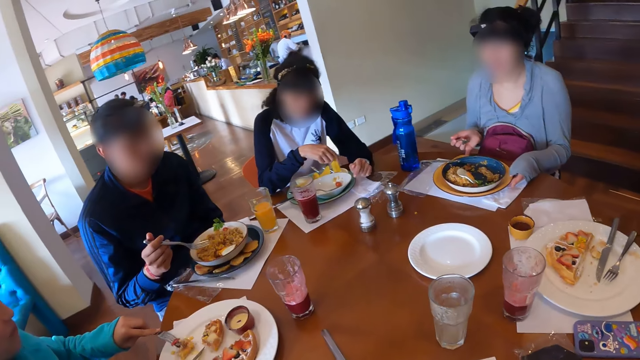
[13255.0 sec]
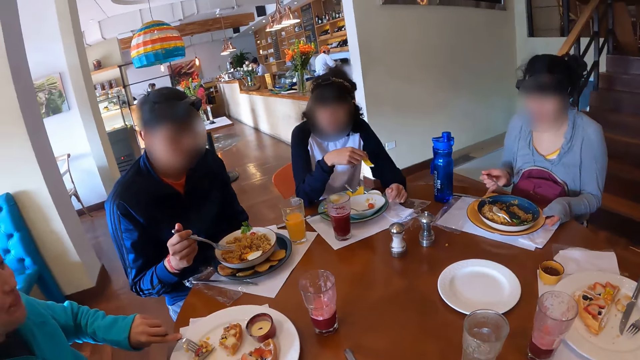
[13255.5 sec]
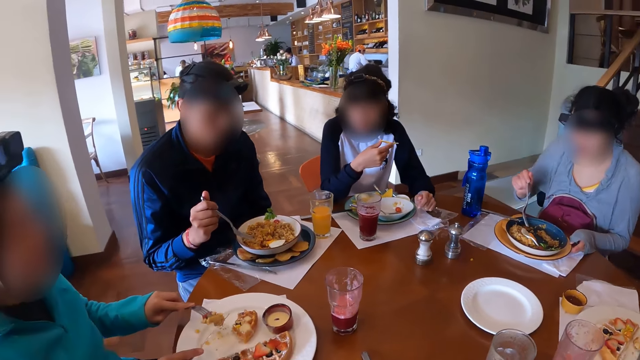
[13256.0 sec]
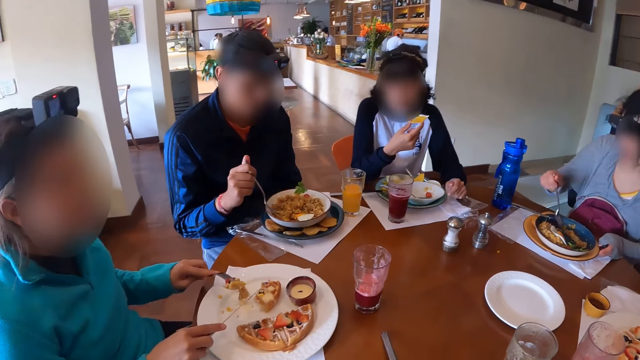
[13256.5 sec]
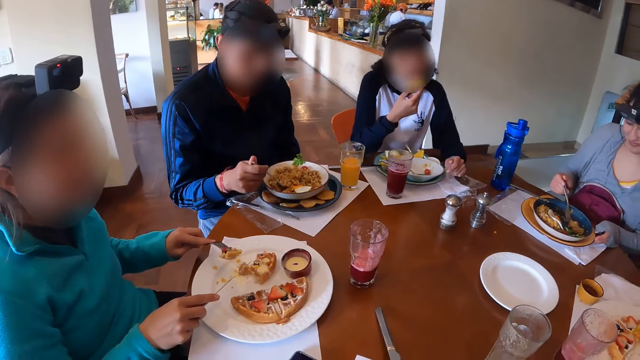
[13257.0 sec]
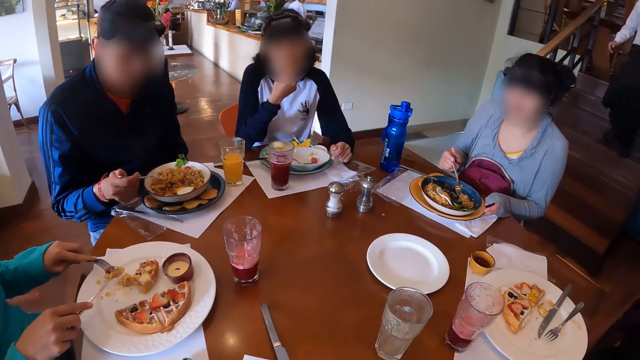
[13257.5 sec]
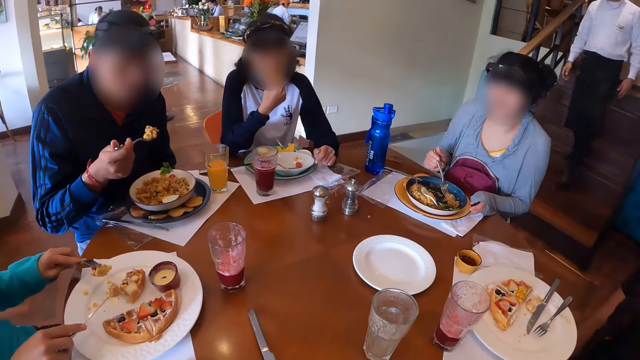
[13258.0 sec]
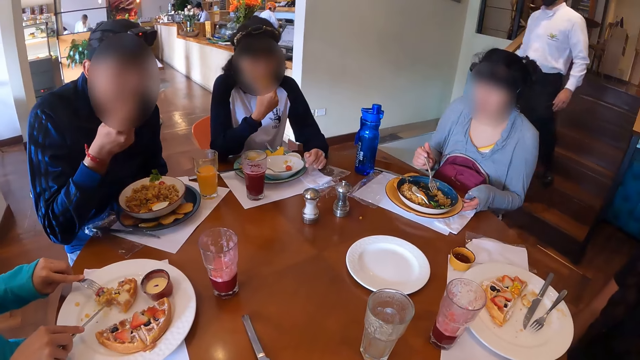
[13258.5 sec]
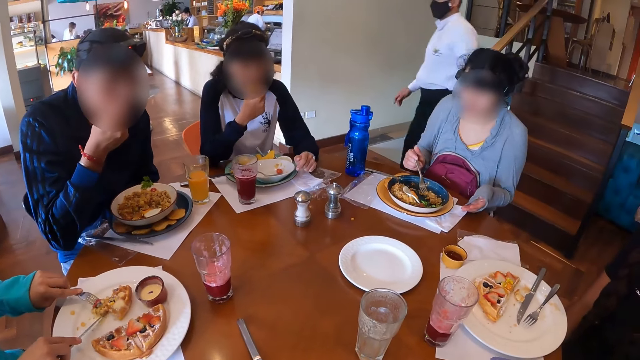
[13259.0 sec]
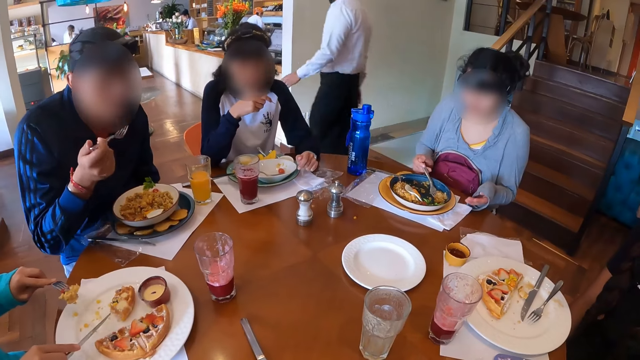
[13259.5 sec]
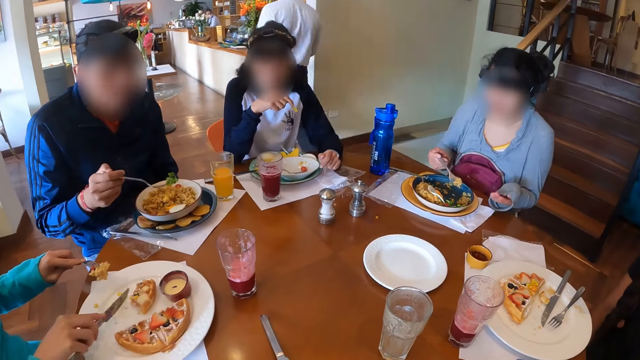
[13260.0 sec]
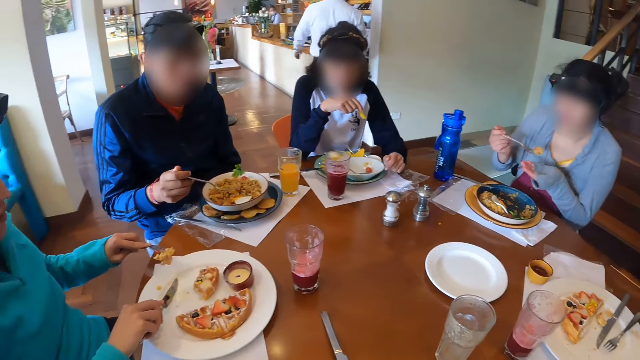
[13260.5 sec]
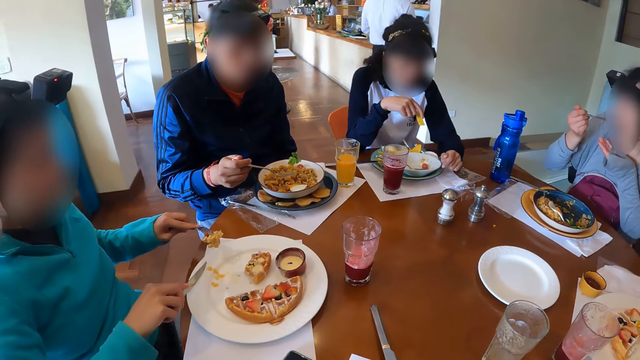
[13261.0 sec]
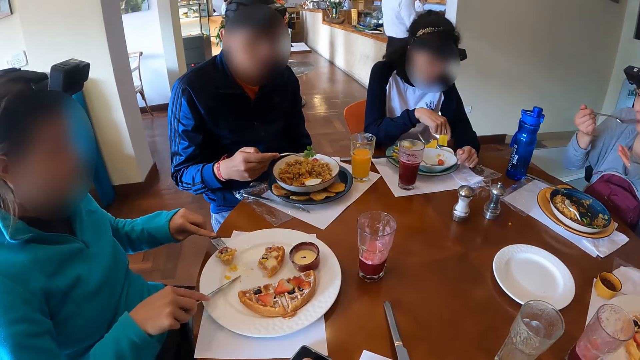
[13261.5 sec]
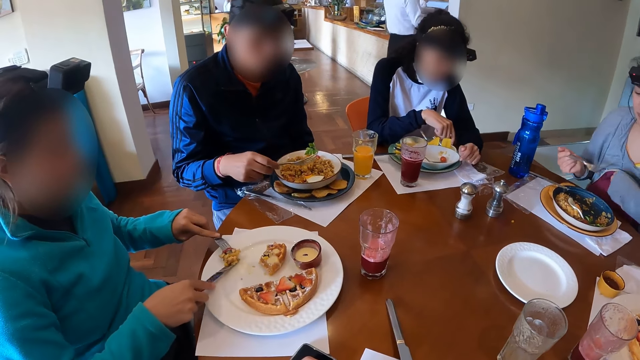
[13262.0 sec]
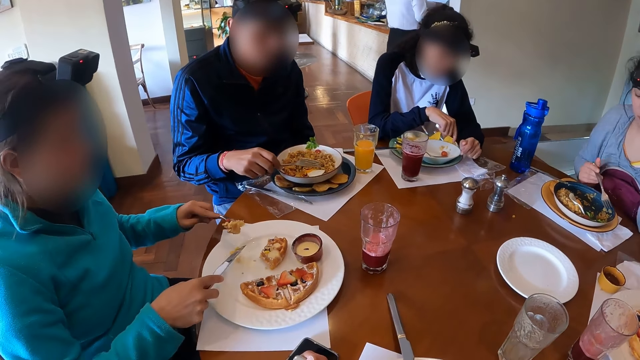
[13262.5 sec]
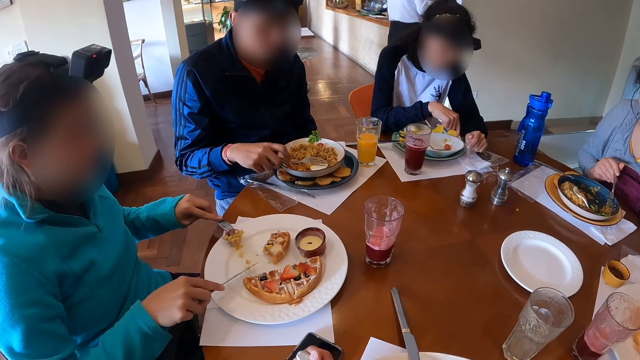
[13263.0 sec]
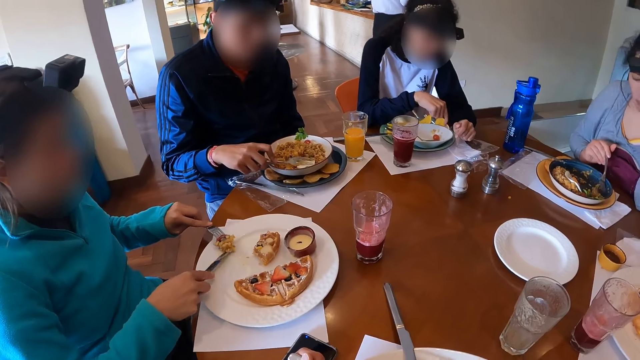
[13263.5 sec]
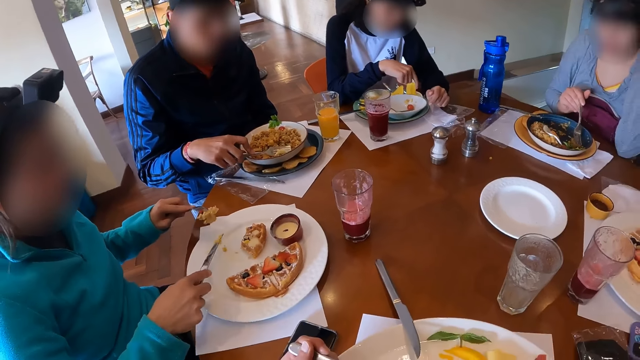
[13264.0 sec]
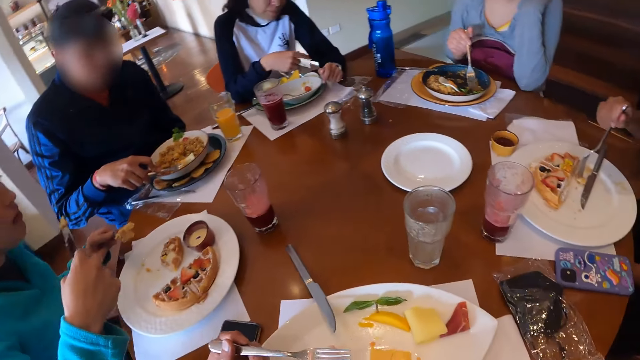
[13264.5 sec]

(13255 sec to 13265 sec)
A woman picks up the piece of pancake from the plate on the table with the fork in her left hand. Another woman eats the bacon with her right hand. The man takes eggs from the plate on the table with the fork in his right hand. He eats eggs from the plate on the table with the fork in his right hand. The first woman picks up the piece of pancake from the plate on the table with the fork in her left hand. A third woman takes rice from the plate on the table with the fork in her right hand. She eats rice from the plate on the table with the fork in her right hand. The second woman dips the bacon in the bowl of sauce with her right hand. The man cuts a yolk in the plate on the table with the fork in his right hand. The first woman scoops pancake with the knife in her right hand into the fork in her left hand. A fourth woman takes a piece of pancake from the plate on the table with the fork in her right hand.

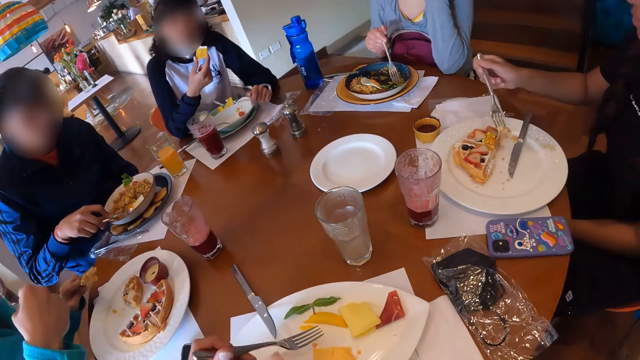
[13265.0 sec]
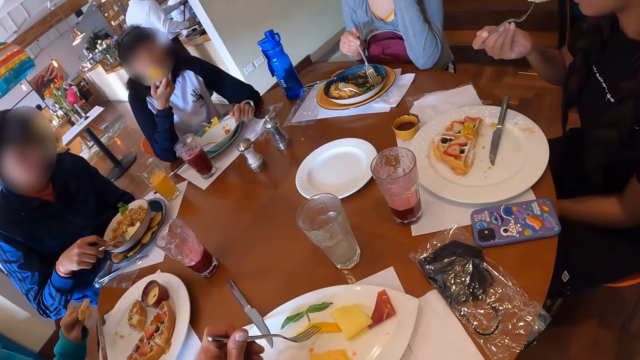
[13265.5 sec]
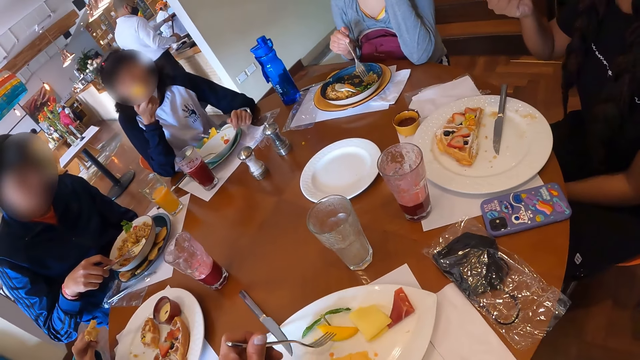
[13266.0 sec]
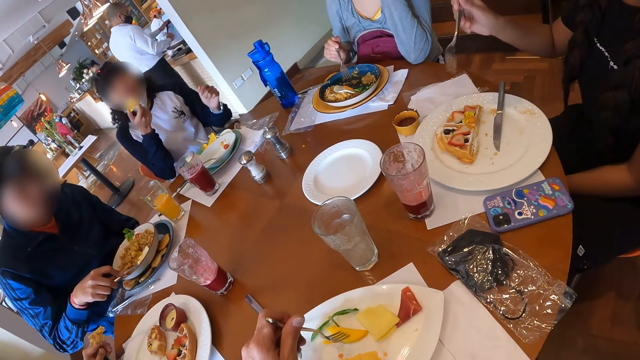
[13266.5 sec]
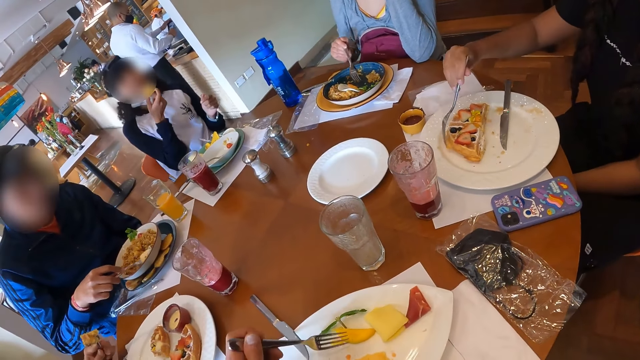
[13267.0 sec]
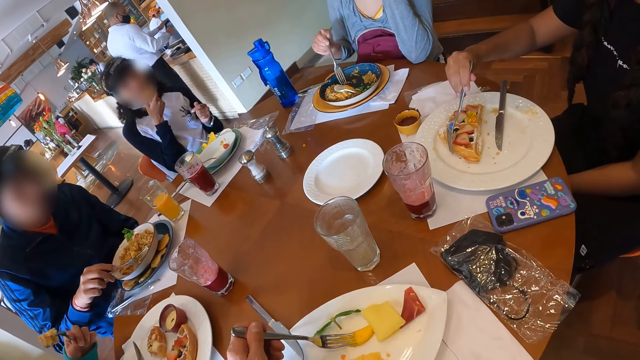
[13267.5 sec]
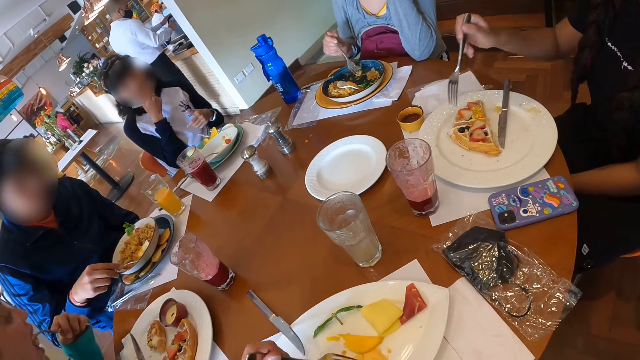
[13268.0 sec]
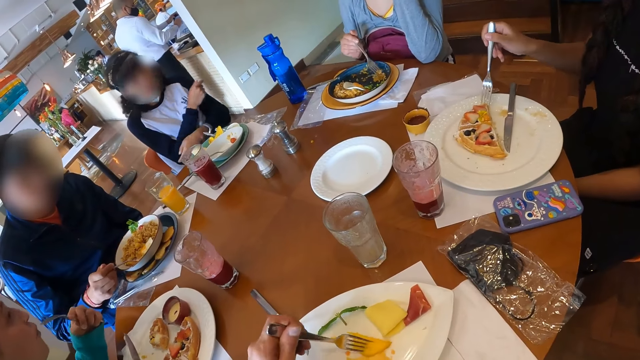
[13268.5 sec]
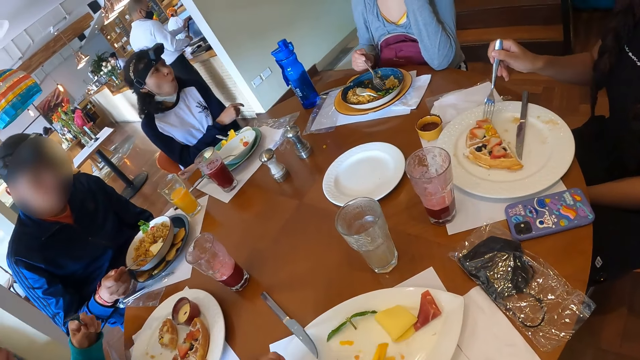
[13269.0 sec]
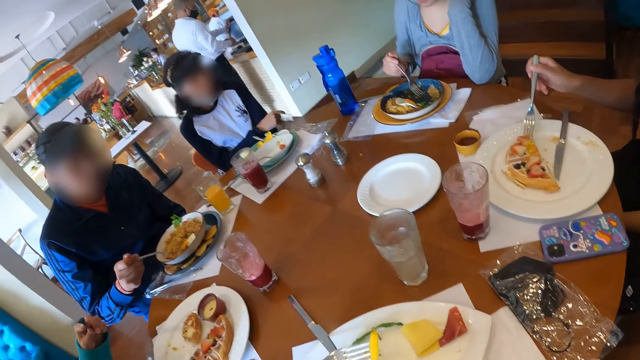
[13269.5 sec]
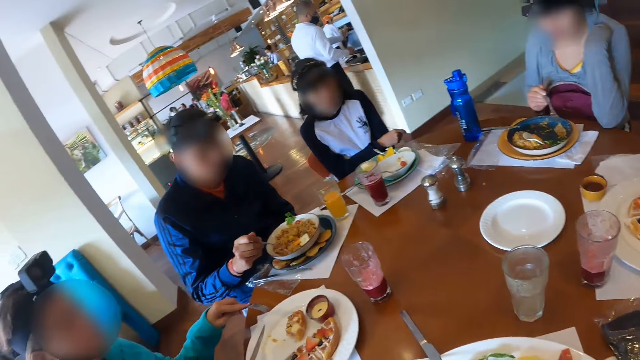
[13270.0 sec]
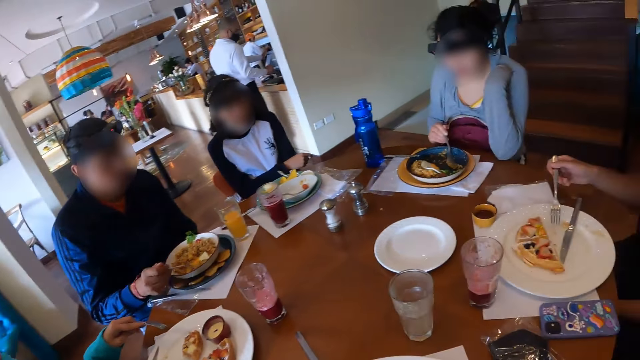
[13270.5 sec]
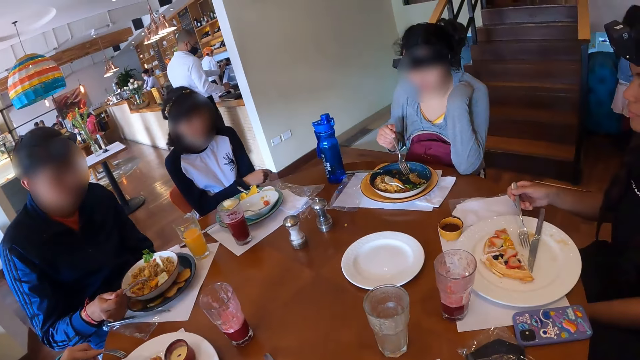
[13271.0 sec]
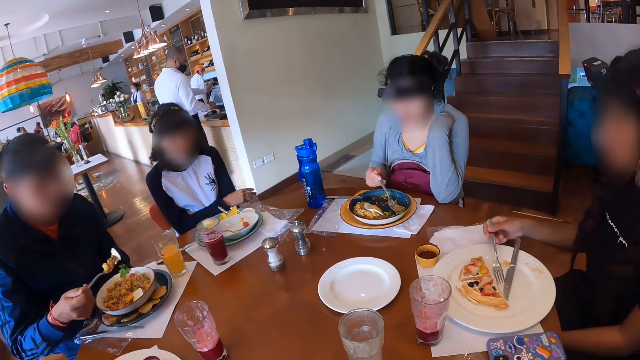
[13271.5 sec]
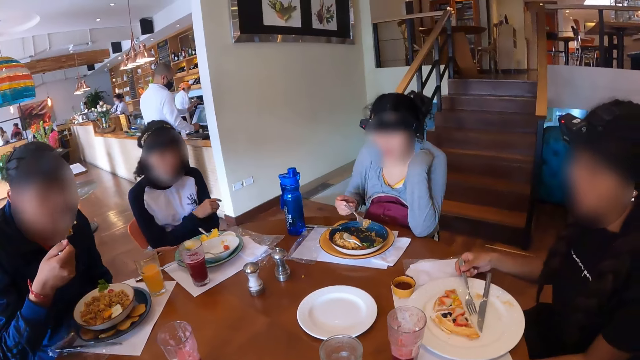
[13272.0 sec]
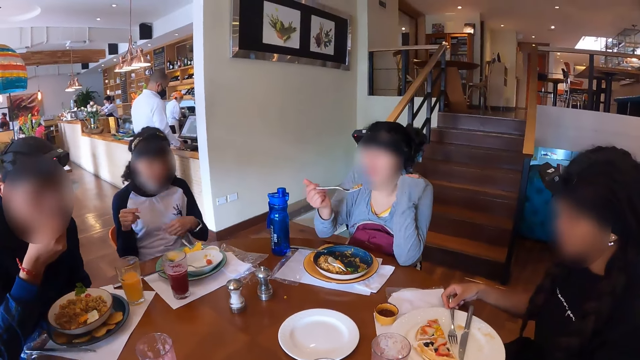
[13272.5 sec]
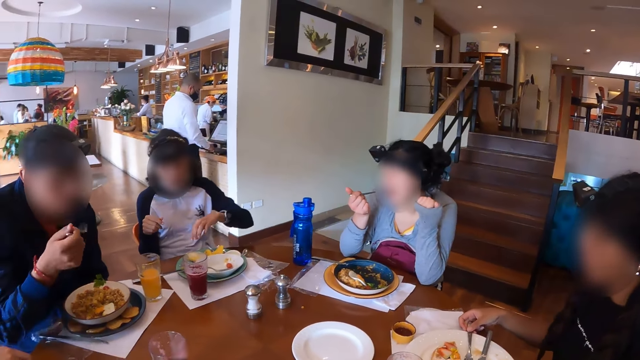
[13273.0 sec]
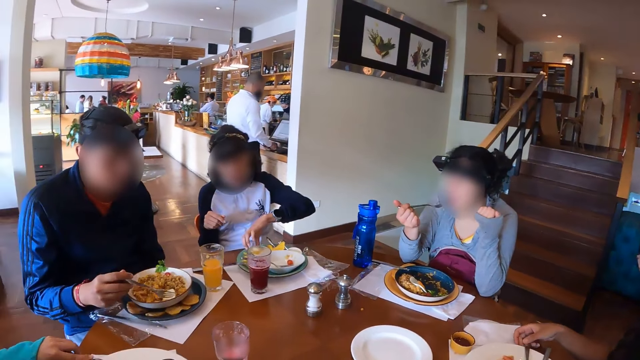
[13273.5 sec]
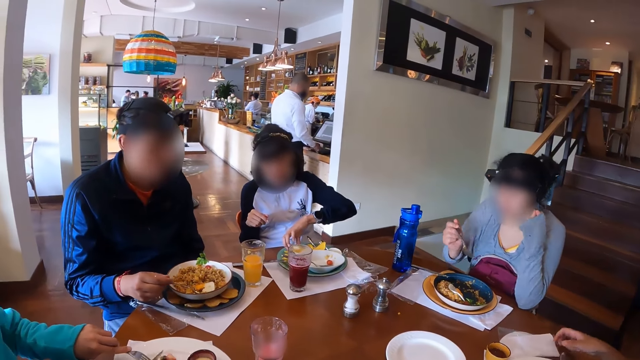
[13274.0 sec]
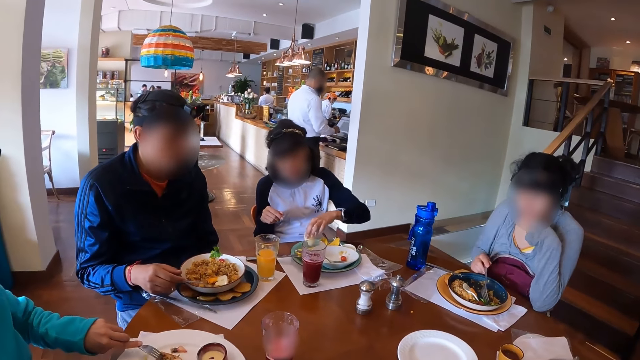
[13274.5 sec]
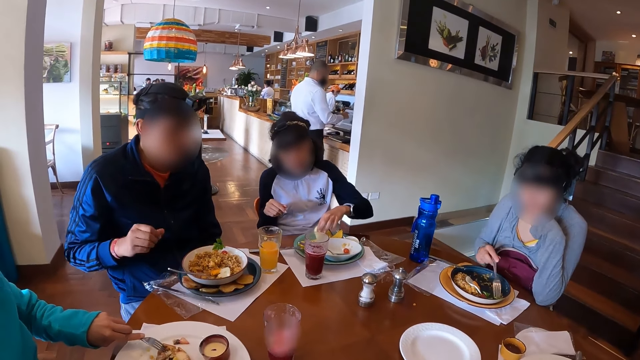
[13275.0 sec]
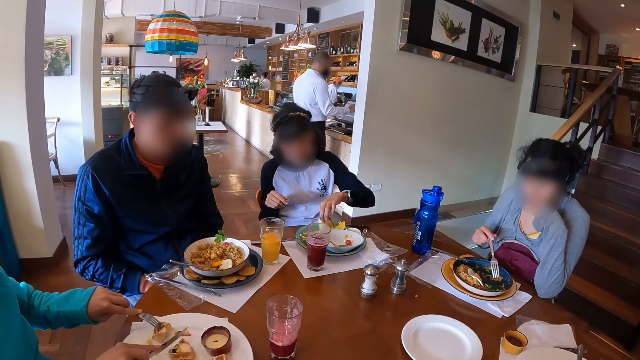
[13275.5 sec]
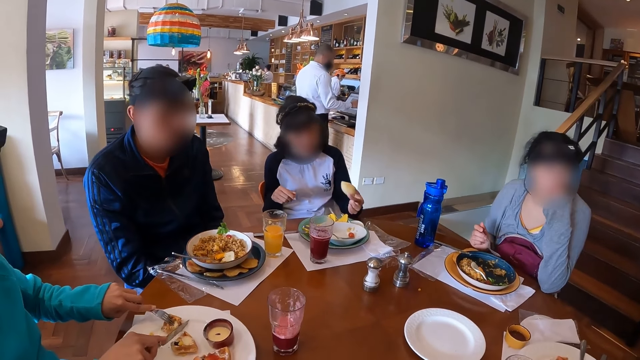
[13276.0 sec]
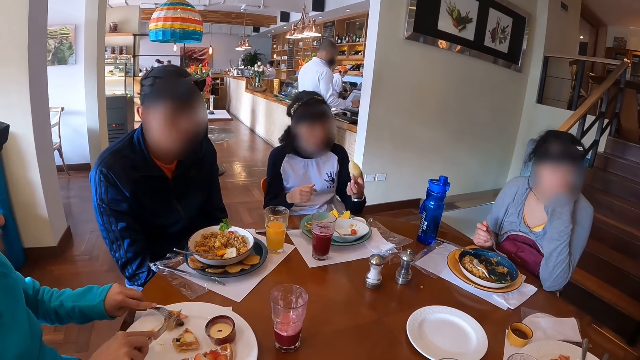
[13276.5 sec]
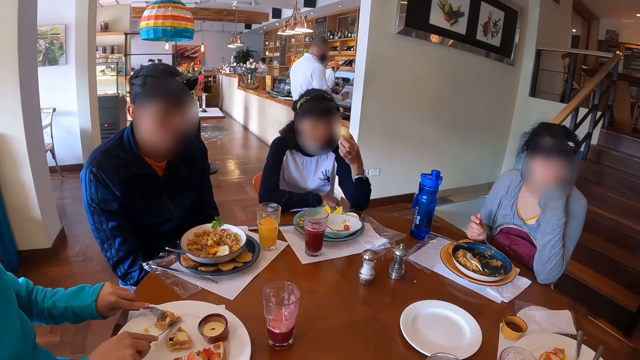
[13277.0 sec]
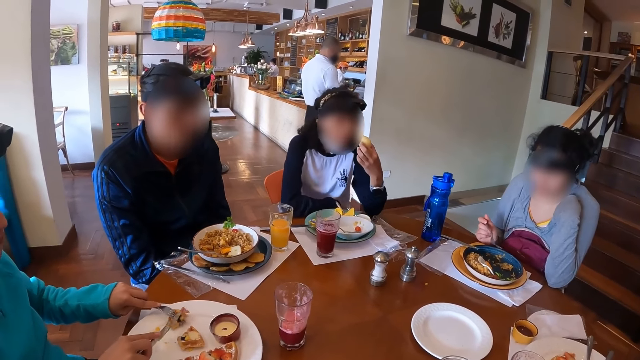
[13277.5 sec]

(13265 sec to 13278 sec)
A woman eats the bacon with her right hand. Another woman eats the piece of pancake from the plate on the table with the fork in her right hand. She moves the pancake in the plate with the fork in her right hand. A third woman eats the piece of pancake from the plate with the fork in her left hand. A fourth woman takes rice from the plate on the table with the fork in her right hand. The man eats the yolk from the plate on the table with the fork in his right hand. The fourth woman eats rice from the plate on the table with the fork in her right hand. The first woman picks up a bread from the plate on the table with her left hand. The third woman scoops pancake with the knife in her right hand into the fork in her left hand.
